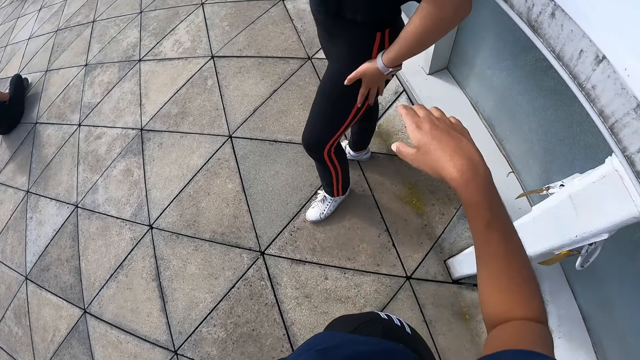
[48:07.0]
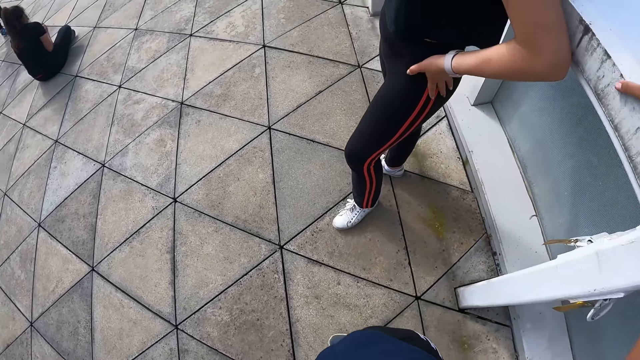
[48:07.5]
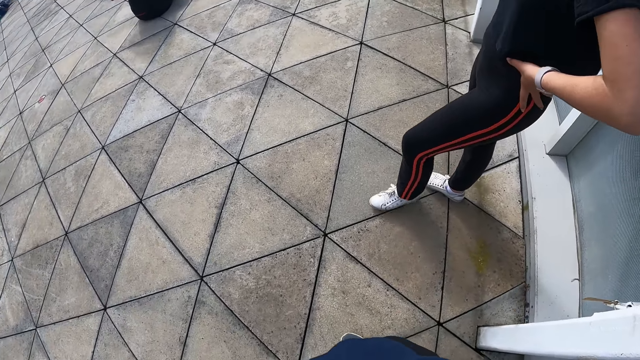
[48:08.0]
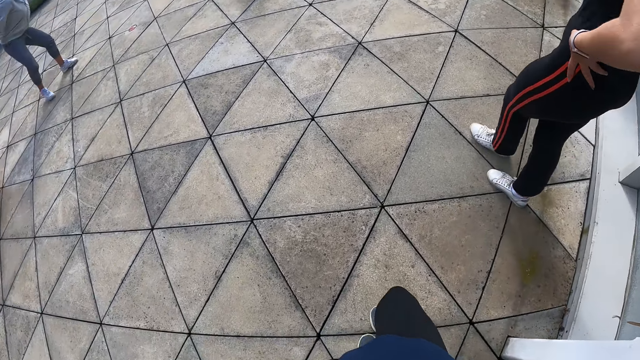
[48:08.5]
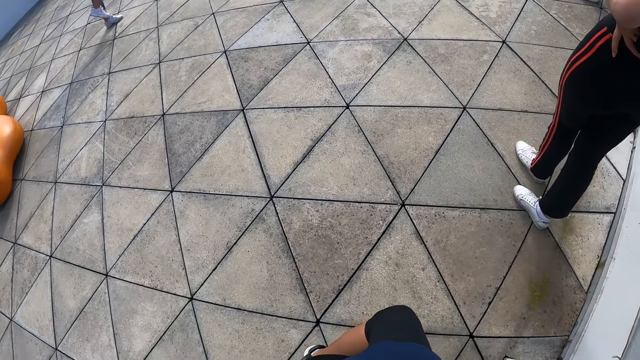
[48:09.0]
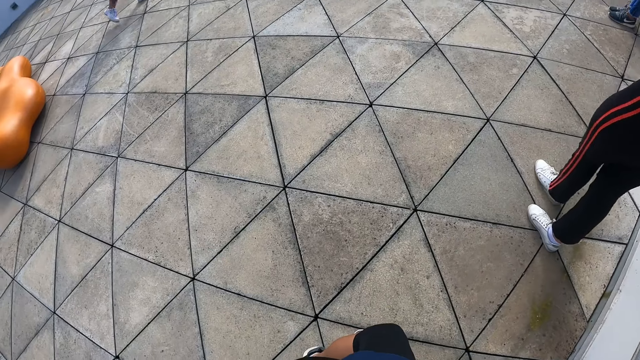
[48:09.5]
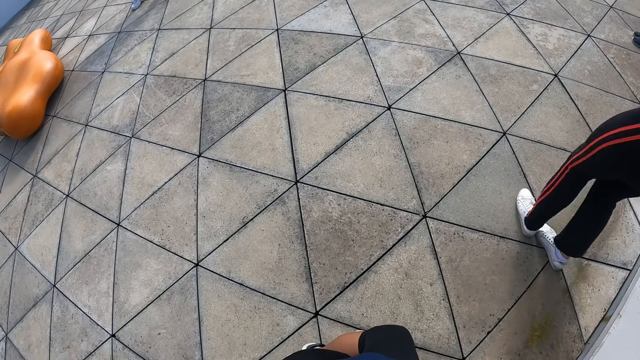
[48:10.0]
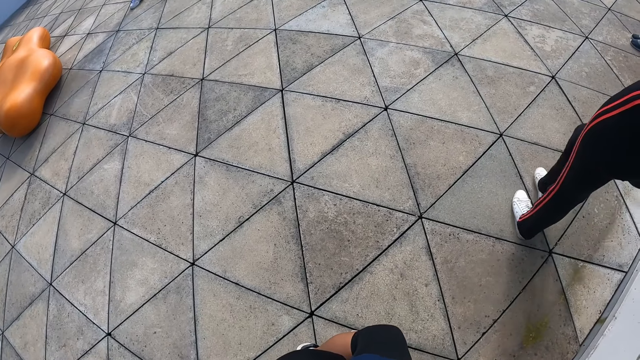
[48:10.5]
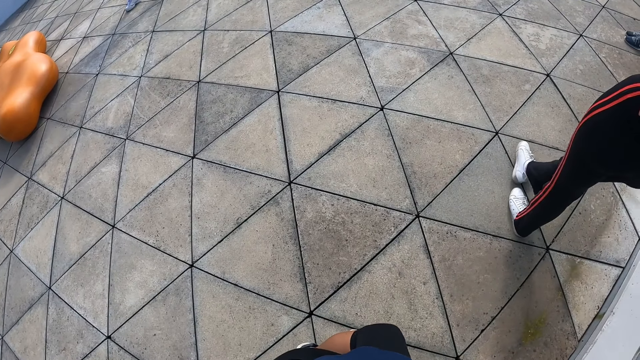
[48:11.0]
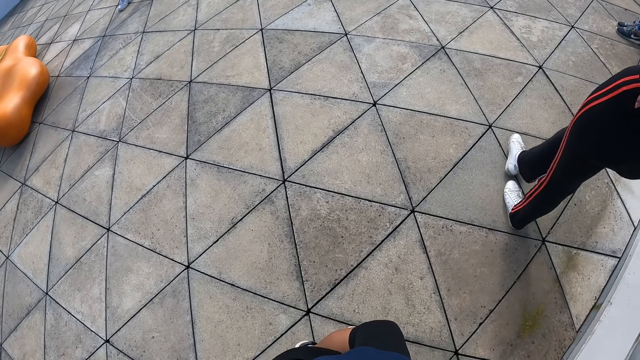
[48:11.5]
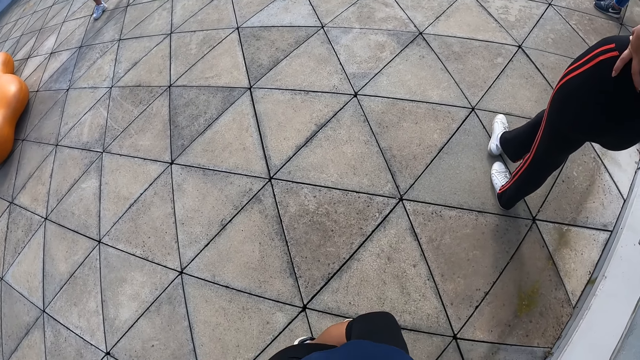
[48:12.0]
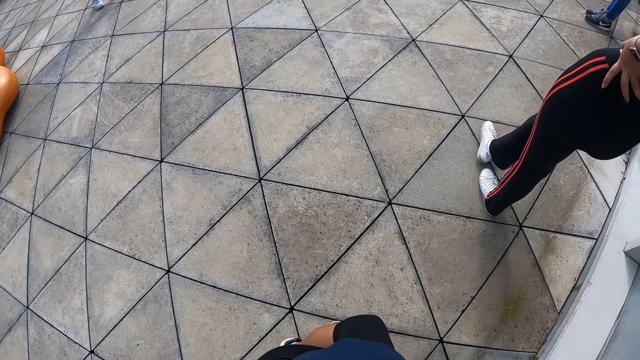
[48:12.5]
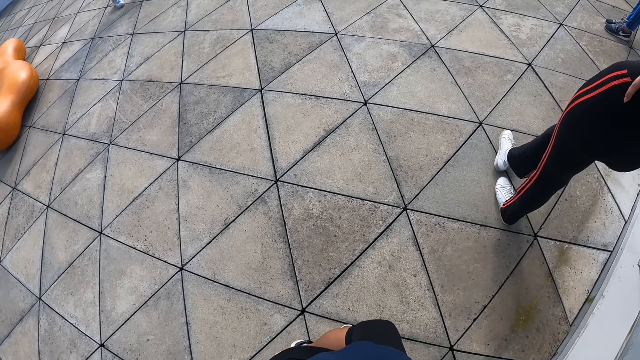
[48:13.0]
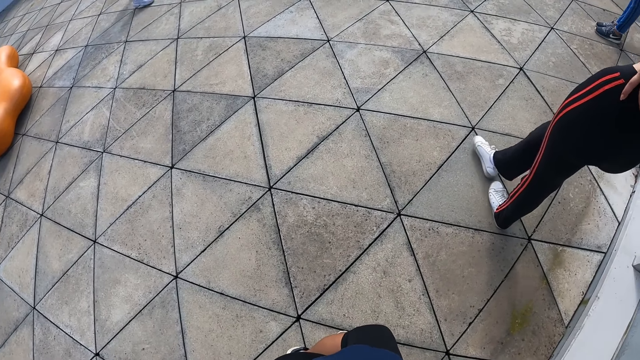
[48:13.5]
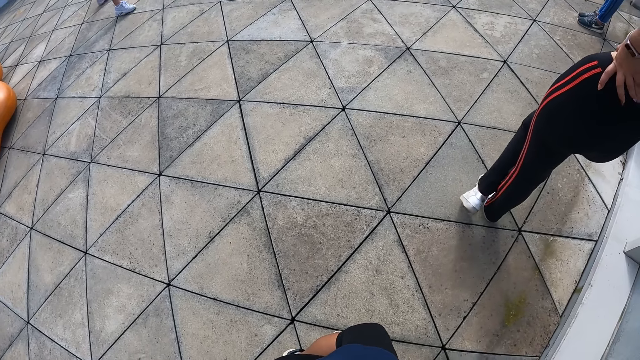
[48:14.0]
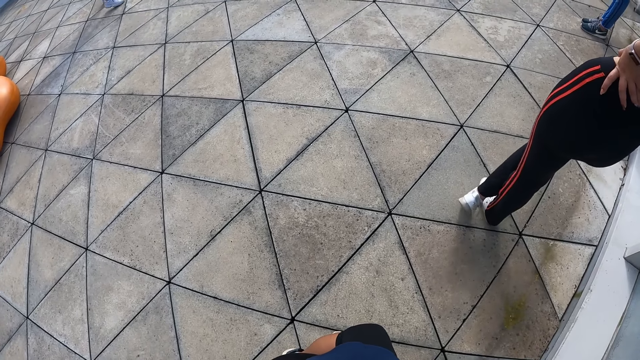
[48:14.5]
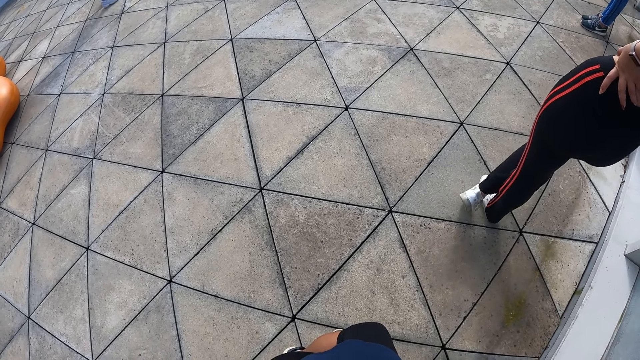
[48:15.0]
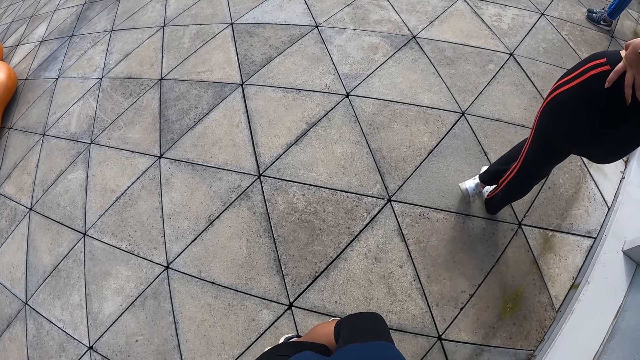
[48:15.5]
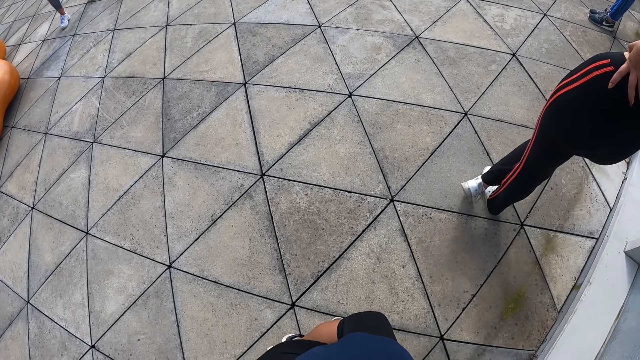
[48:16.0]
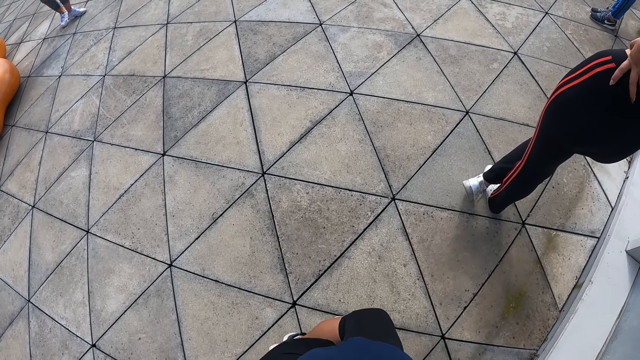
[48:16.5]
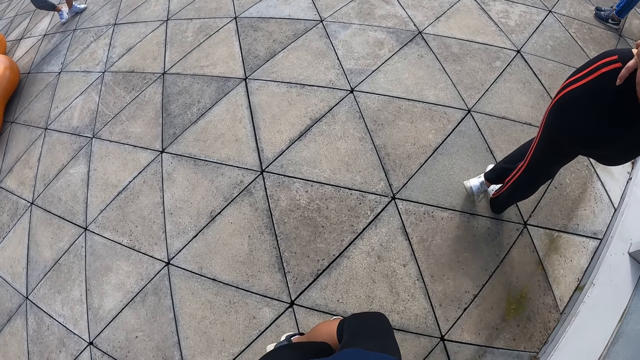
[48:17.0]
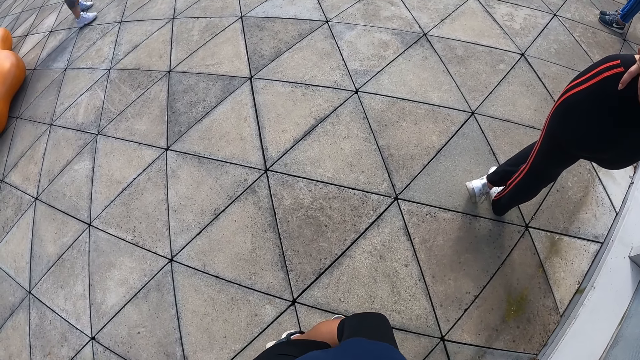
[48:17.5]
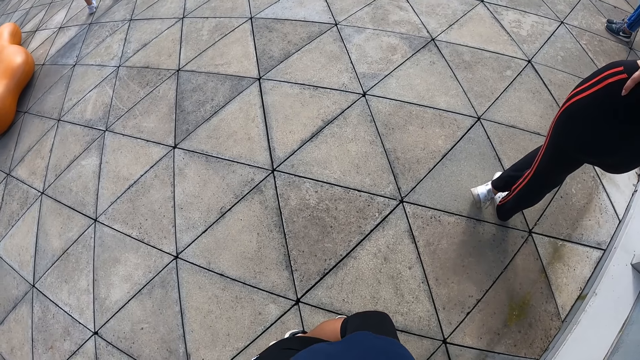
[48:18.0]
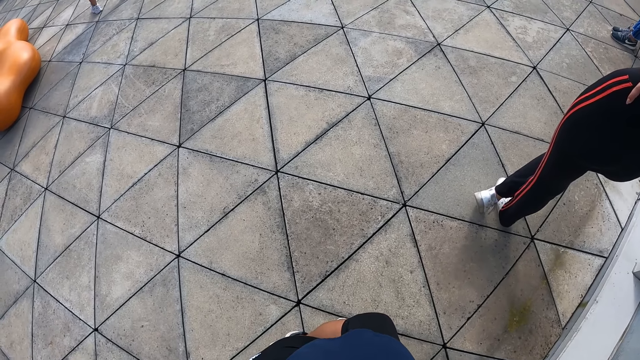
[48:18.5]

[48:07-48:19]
The camera wearer places a hand on the wall. They look around on the floor.

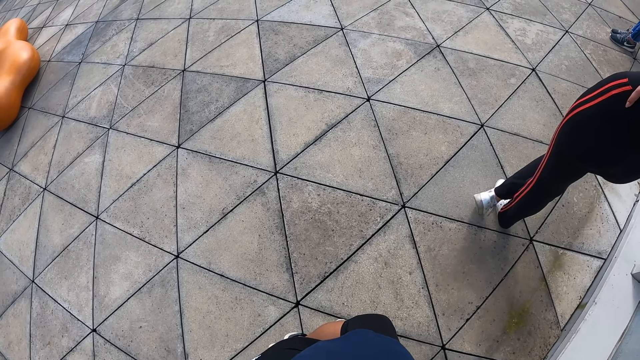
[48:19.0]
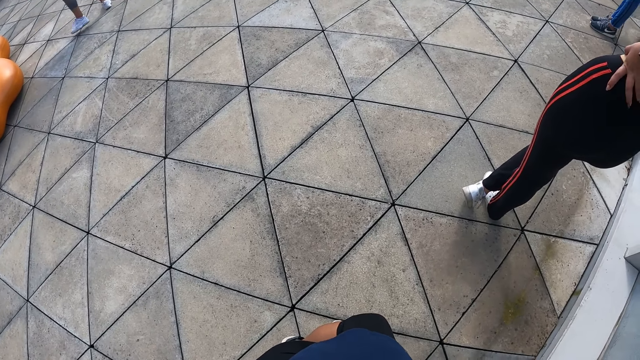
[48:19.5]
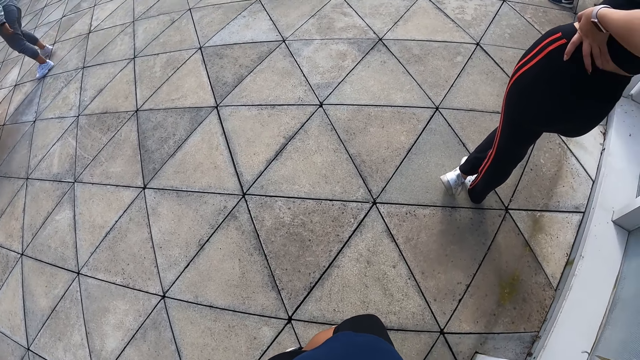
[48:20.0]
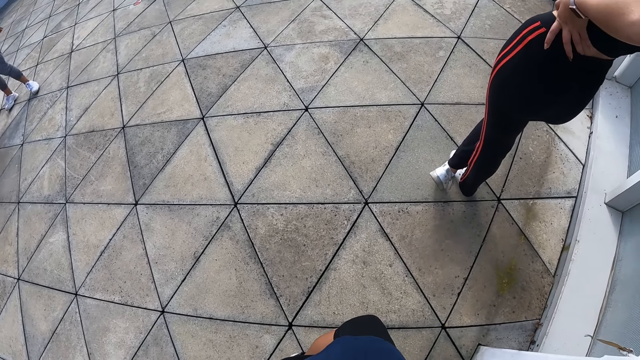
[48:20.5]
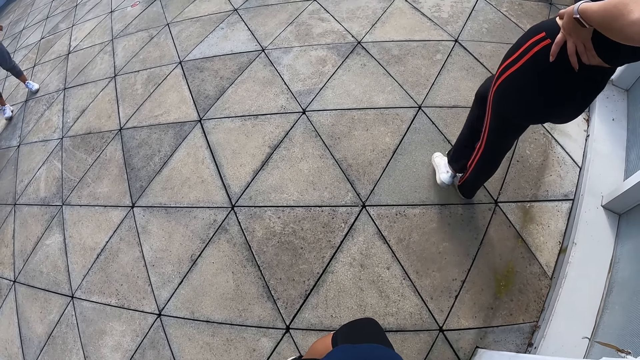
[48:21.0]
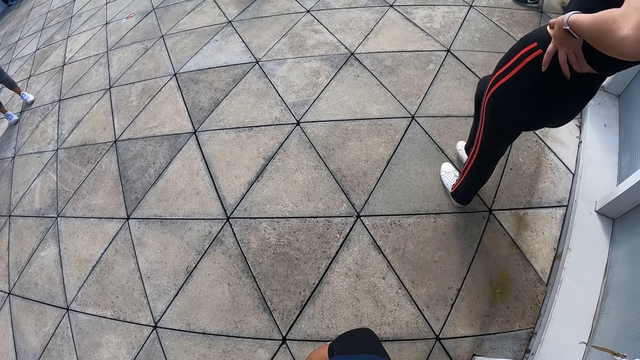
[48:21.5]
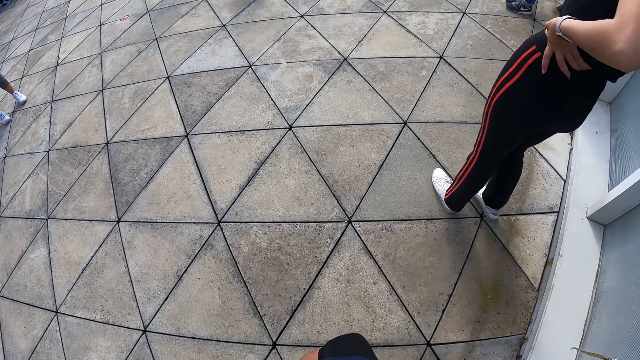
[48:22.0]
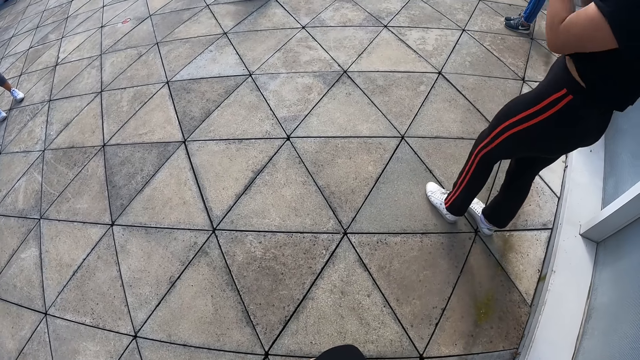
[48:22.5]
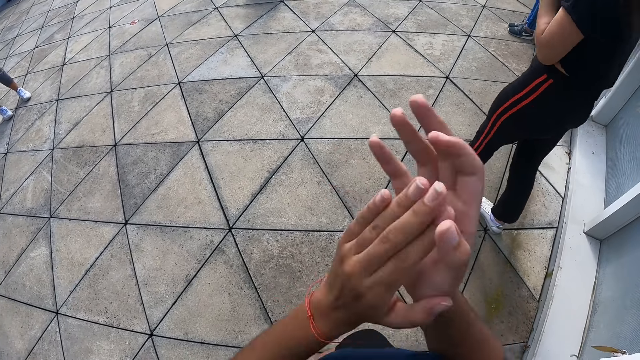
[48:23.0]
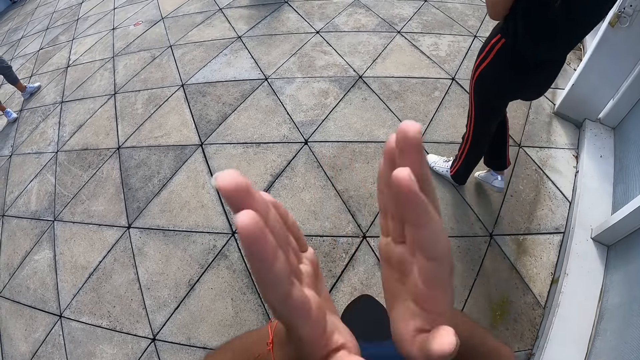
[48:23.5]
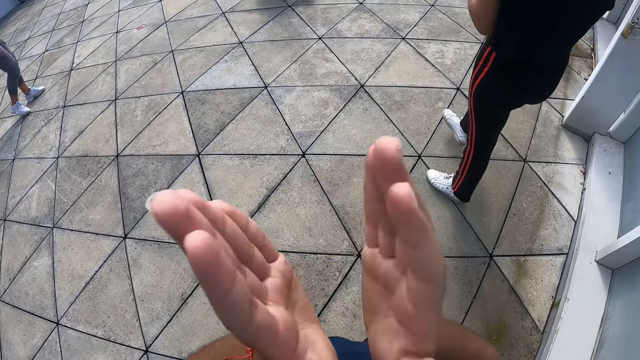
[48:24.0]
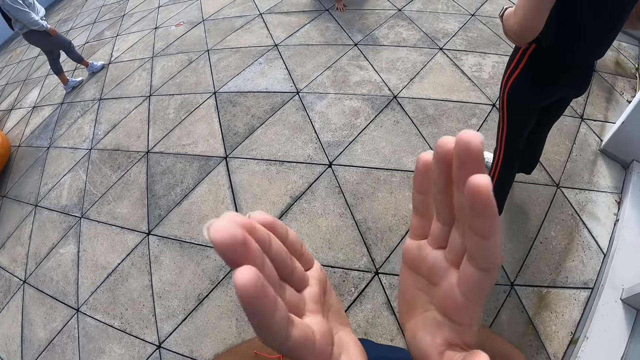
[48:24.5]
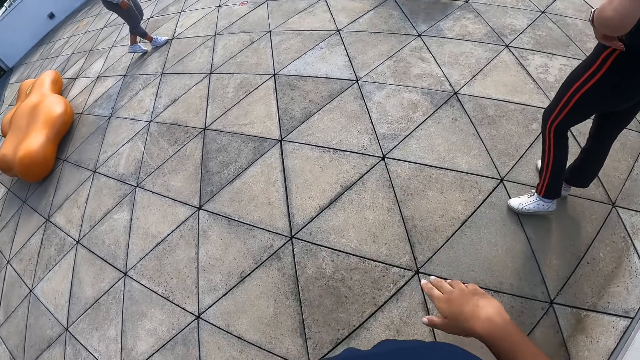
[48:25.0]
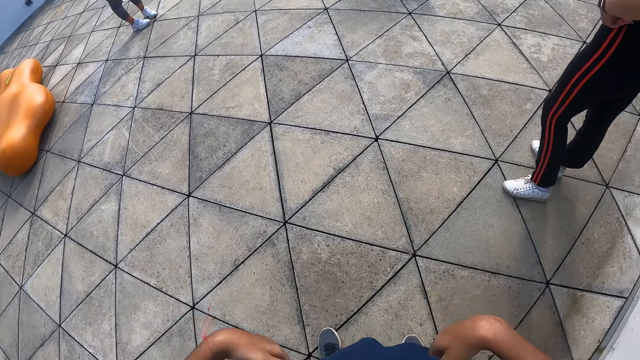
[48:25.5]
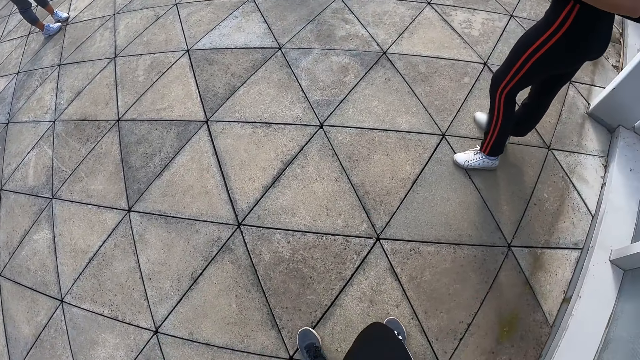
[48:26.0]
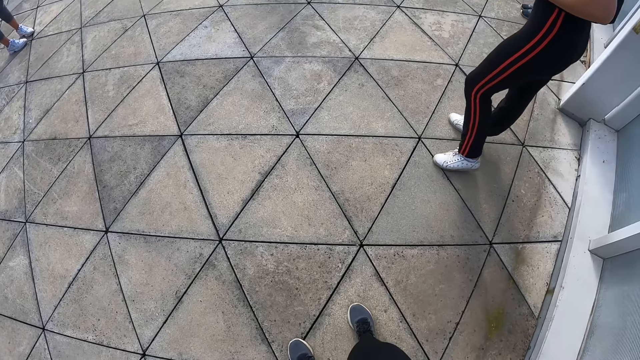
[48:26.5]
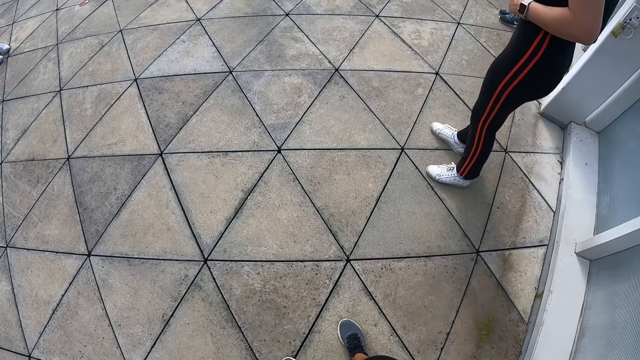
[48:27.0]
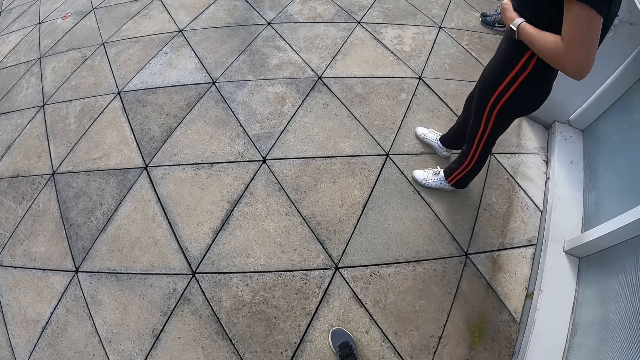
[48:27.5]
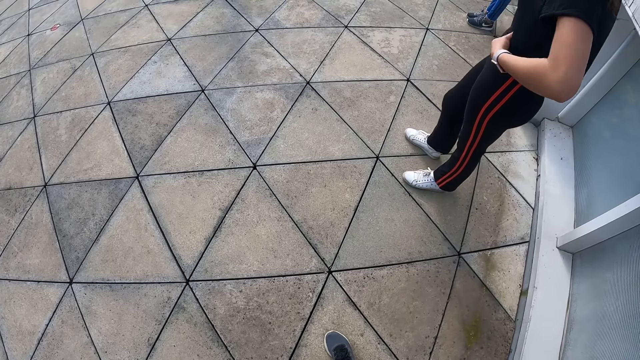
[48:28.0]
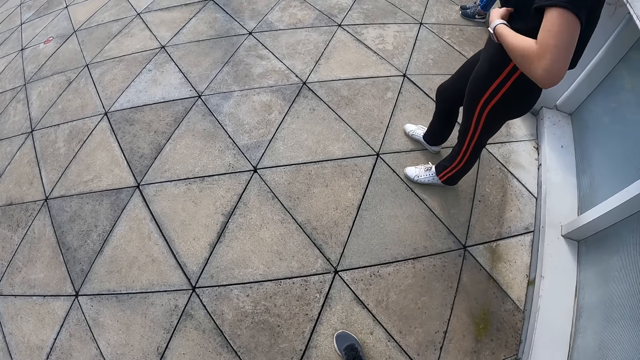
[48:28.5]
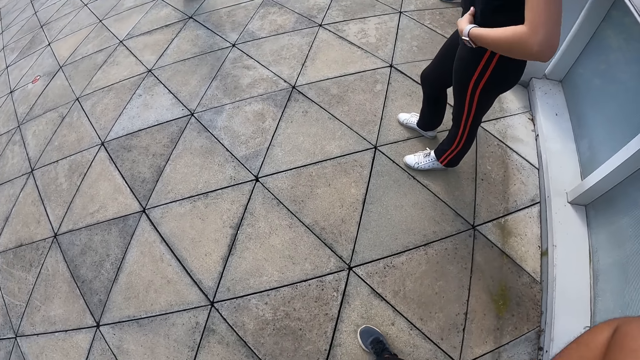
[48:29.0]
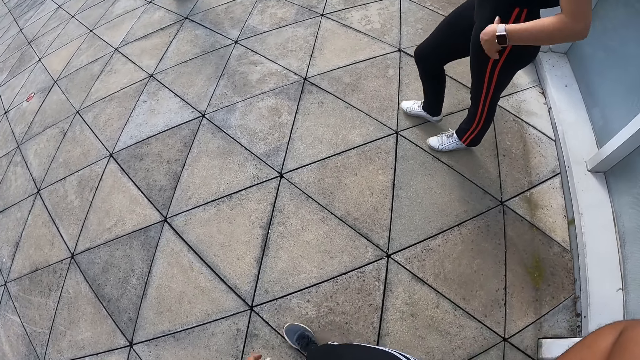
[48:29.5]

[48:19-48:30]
The camera wearer claps her hands.
